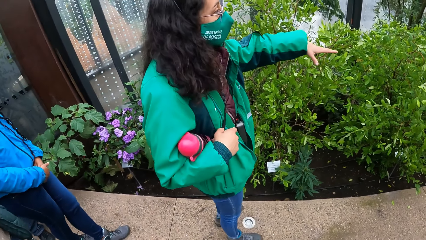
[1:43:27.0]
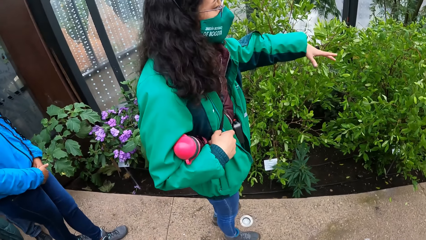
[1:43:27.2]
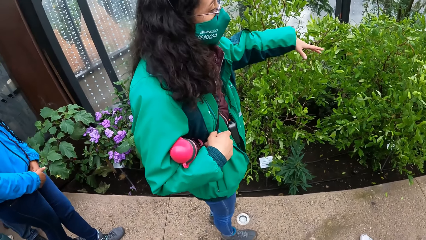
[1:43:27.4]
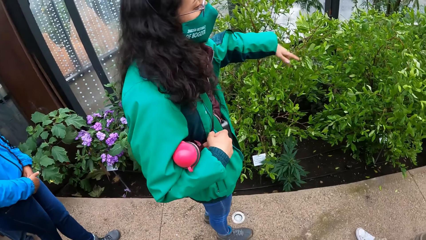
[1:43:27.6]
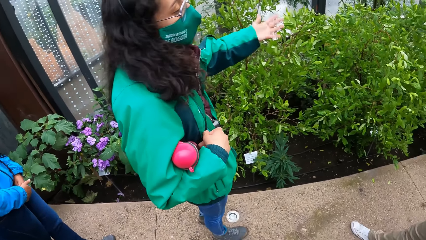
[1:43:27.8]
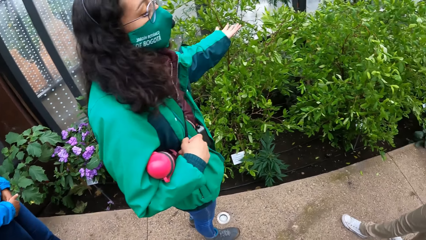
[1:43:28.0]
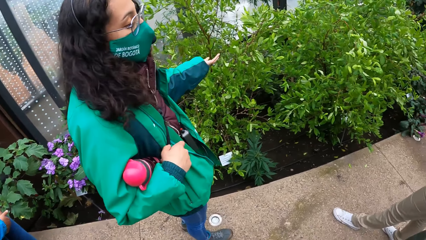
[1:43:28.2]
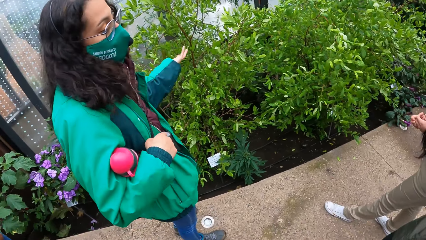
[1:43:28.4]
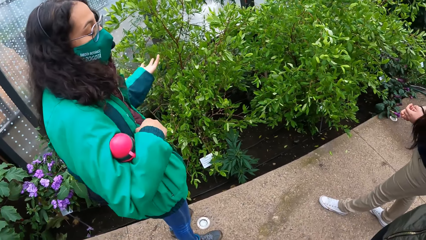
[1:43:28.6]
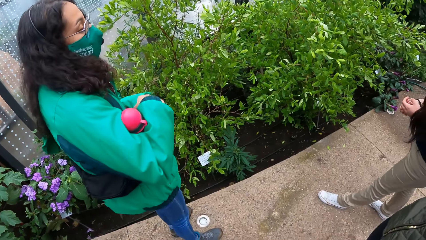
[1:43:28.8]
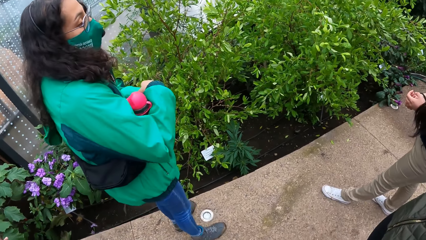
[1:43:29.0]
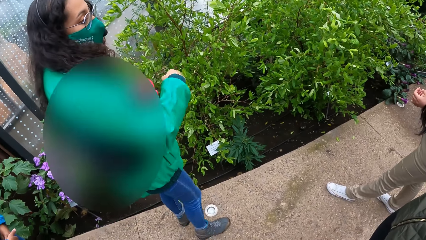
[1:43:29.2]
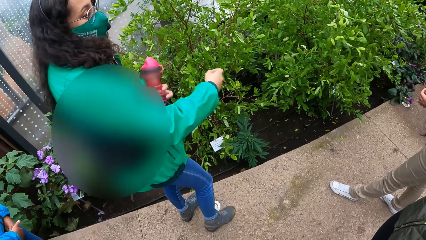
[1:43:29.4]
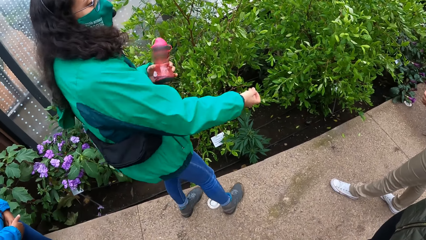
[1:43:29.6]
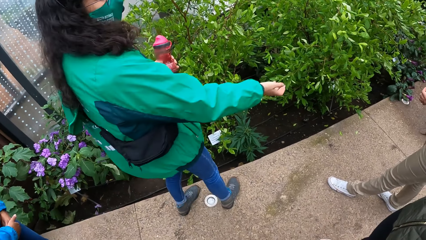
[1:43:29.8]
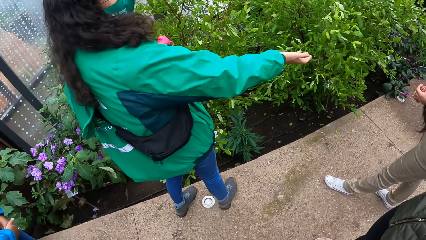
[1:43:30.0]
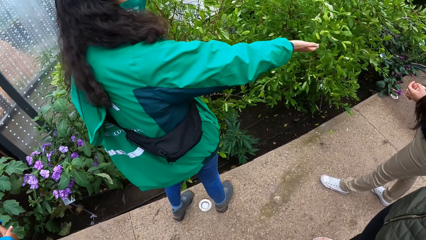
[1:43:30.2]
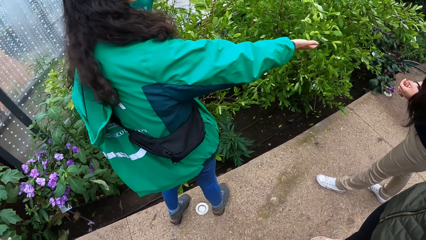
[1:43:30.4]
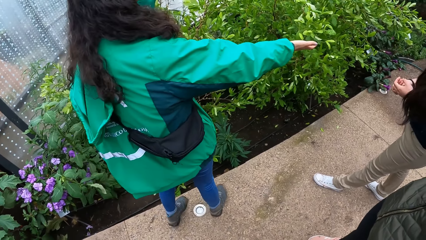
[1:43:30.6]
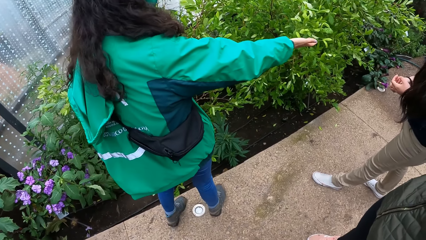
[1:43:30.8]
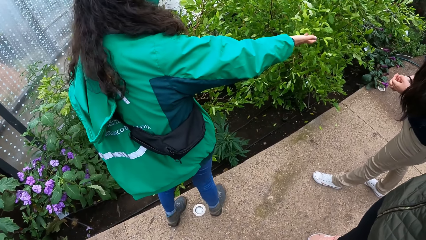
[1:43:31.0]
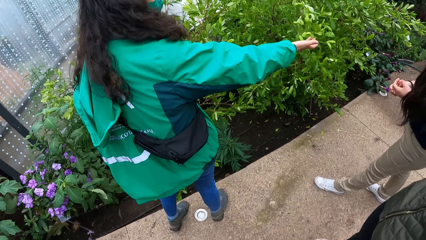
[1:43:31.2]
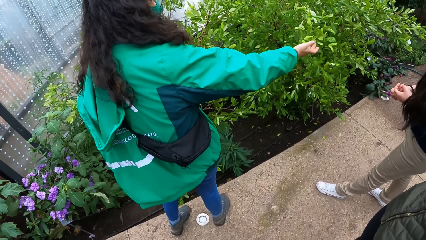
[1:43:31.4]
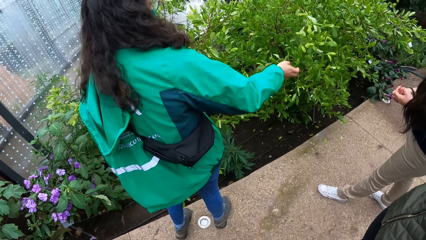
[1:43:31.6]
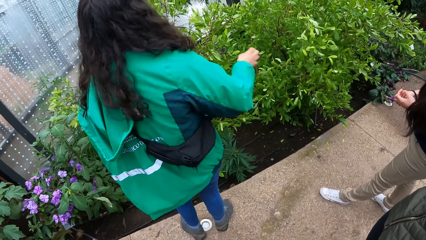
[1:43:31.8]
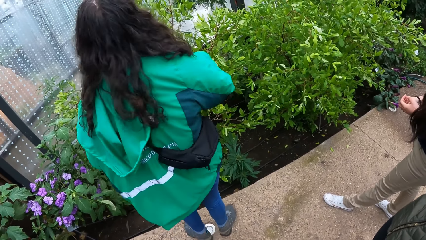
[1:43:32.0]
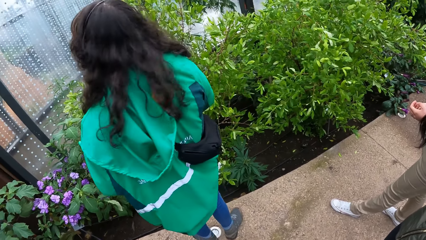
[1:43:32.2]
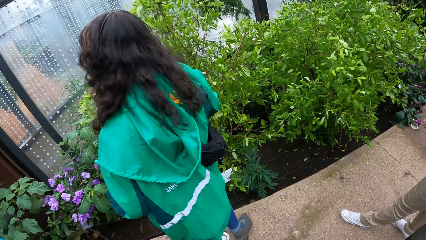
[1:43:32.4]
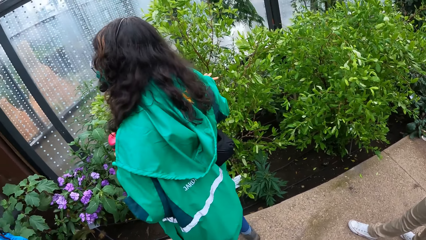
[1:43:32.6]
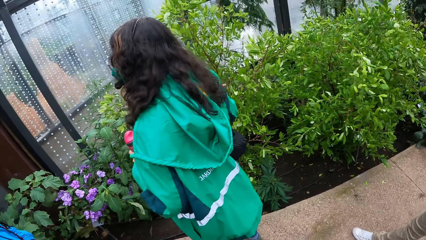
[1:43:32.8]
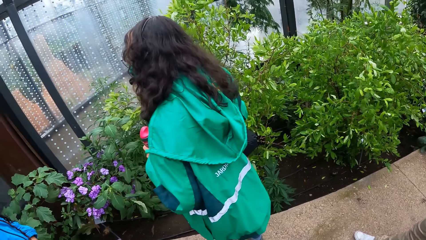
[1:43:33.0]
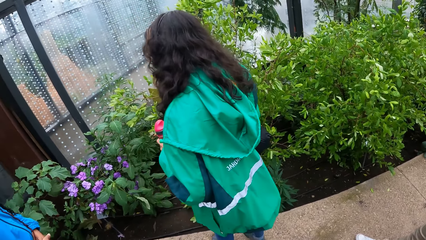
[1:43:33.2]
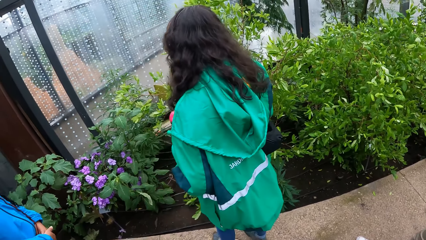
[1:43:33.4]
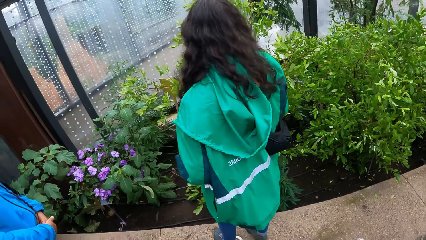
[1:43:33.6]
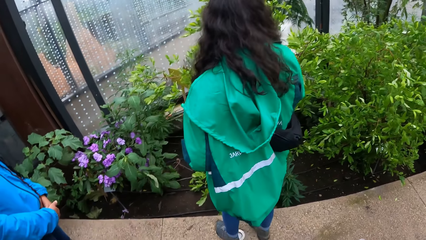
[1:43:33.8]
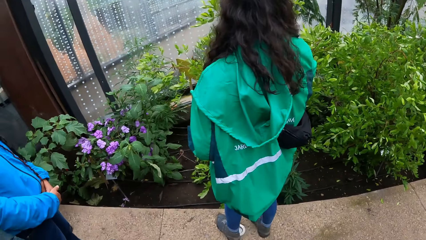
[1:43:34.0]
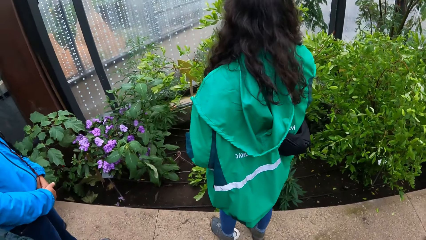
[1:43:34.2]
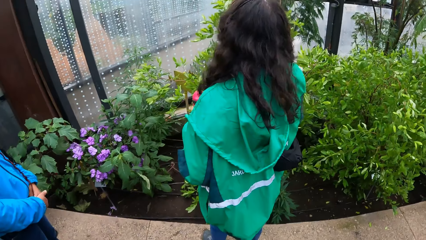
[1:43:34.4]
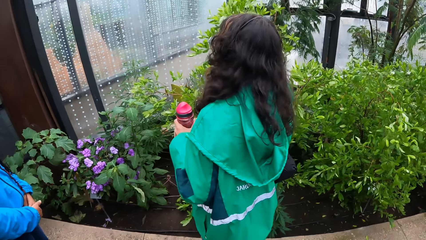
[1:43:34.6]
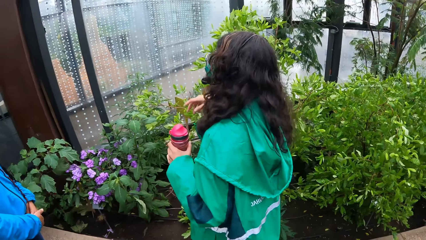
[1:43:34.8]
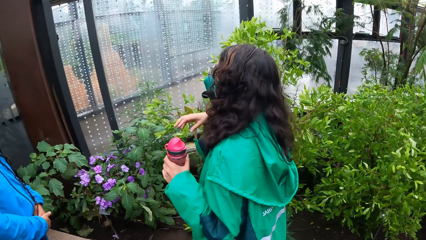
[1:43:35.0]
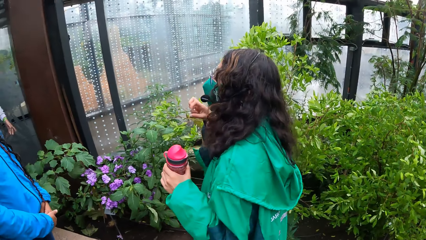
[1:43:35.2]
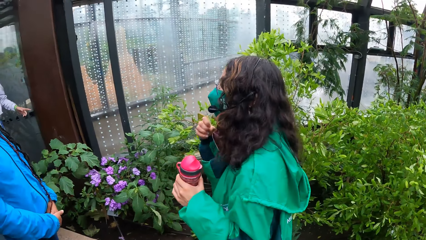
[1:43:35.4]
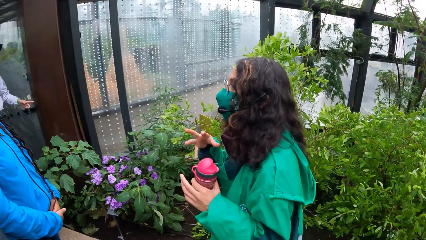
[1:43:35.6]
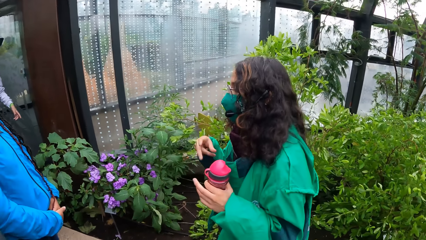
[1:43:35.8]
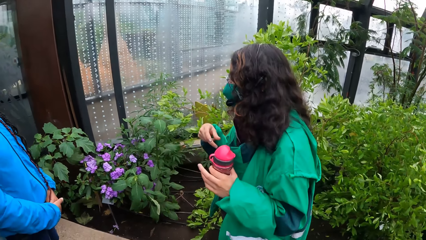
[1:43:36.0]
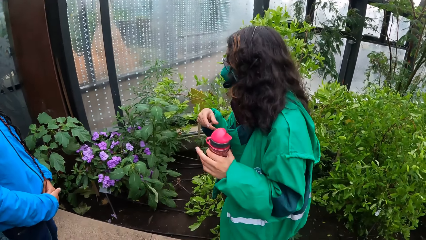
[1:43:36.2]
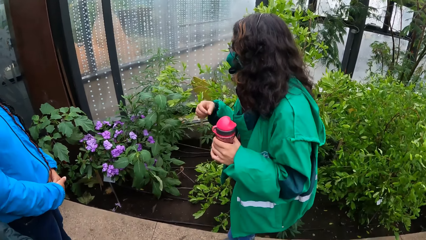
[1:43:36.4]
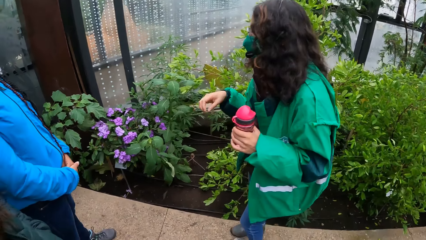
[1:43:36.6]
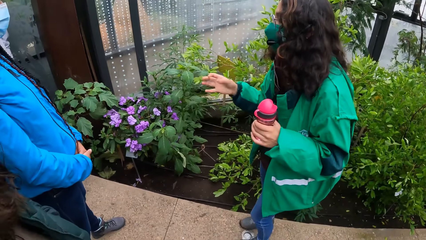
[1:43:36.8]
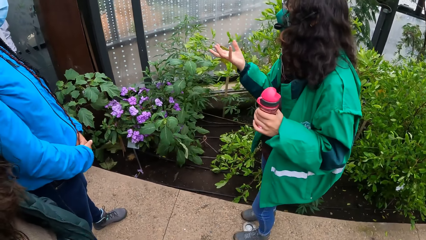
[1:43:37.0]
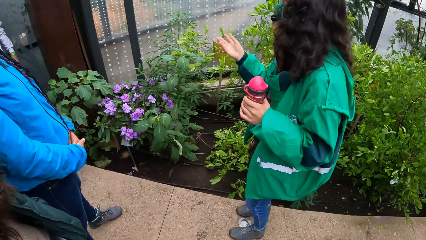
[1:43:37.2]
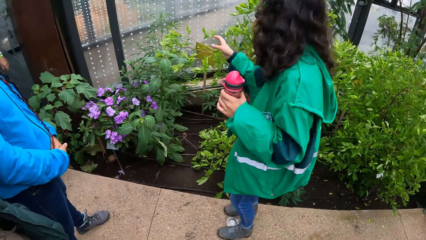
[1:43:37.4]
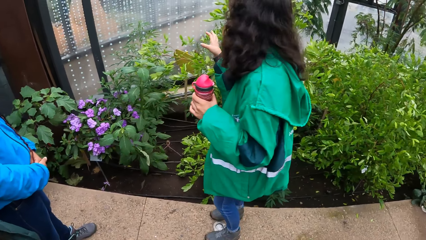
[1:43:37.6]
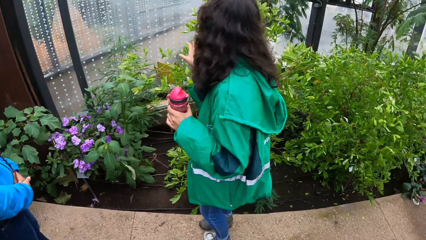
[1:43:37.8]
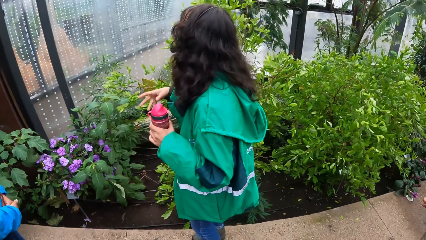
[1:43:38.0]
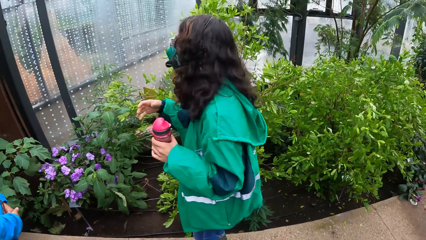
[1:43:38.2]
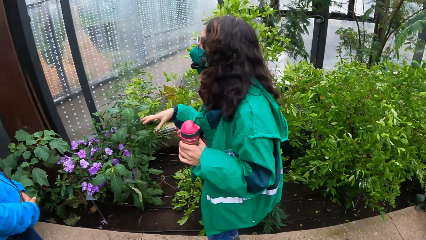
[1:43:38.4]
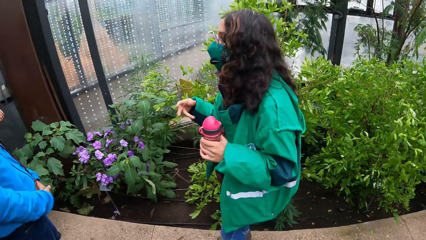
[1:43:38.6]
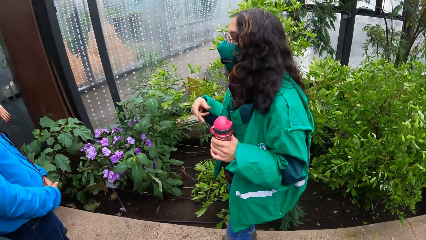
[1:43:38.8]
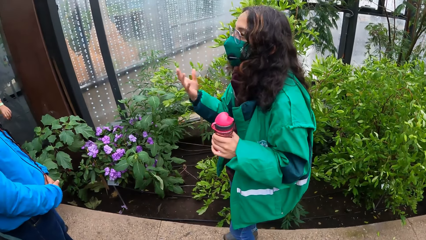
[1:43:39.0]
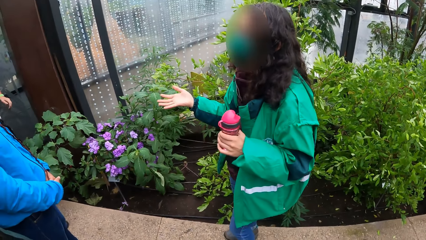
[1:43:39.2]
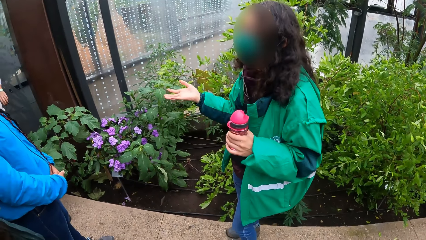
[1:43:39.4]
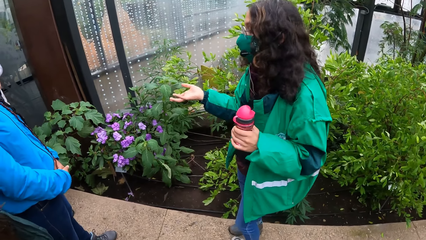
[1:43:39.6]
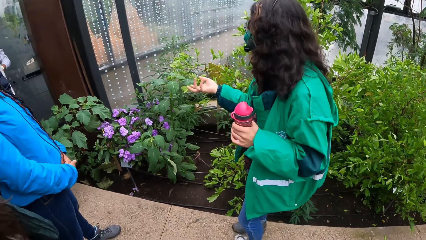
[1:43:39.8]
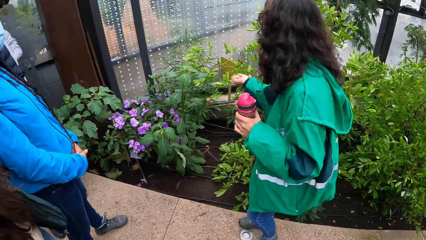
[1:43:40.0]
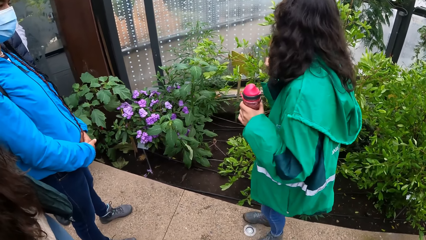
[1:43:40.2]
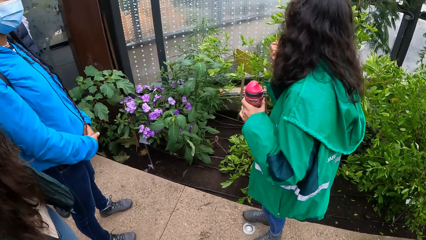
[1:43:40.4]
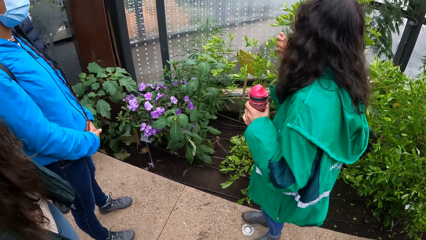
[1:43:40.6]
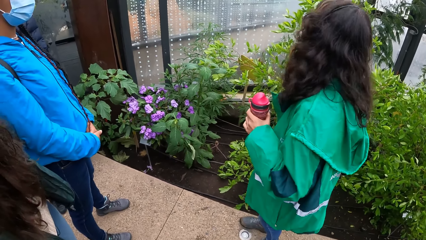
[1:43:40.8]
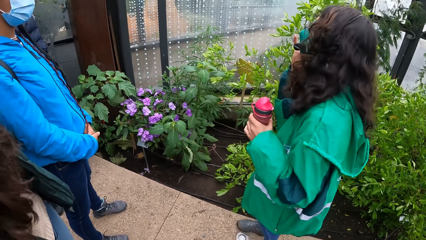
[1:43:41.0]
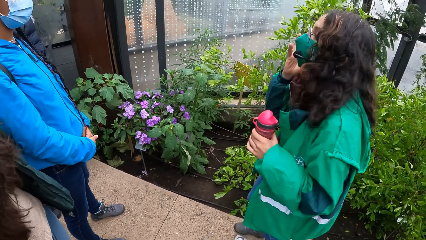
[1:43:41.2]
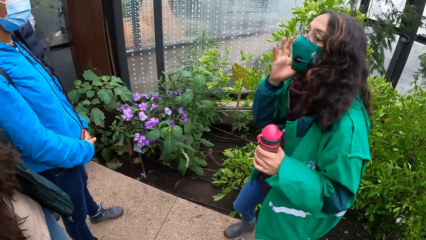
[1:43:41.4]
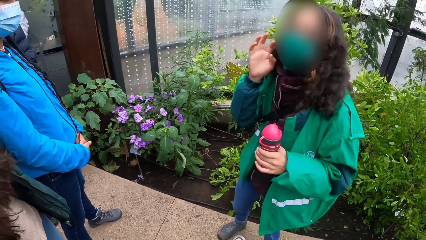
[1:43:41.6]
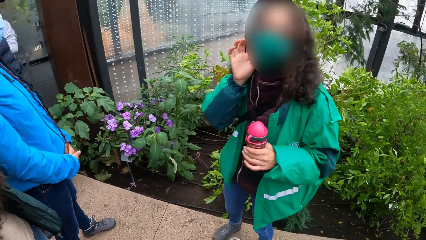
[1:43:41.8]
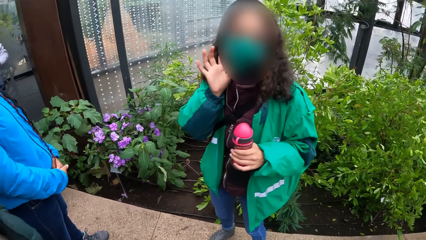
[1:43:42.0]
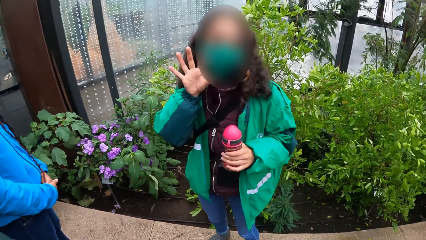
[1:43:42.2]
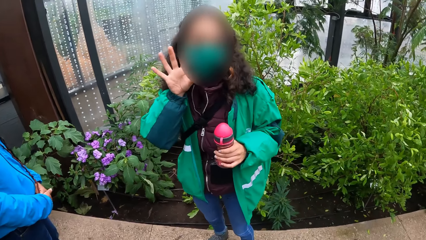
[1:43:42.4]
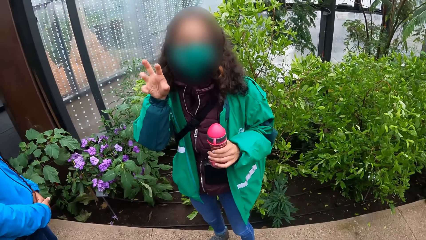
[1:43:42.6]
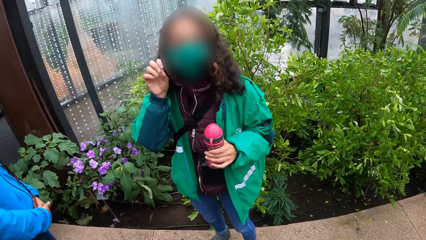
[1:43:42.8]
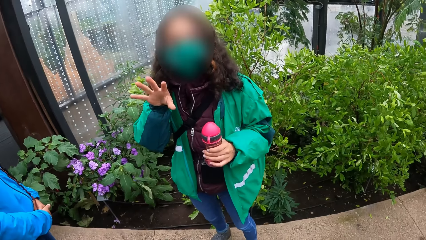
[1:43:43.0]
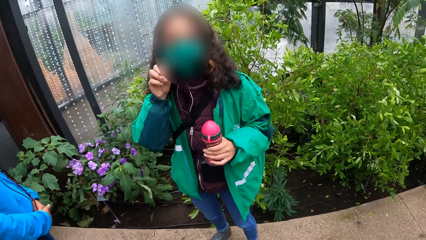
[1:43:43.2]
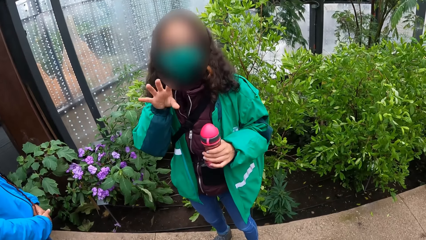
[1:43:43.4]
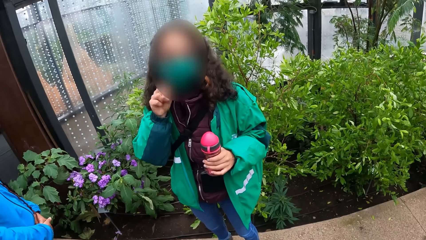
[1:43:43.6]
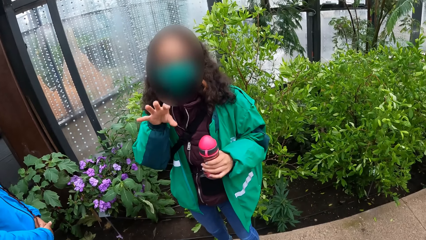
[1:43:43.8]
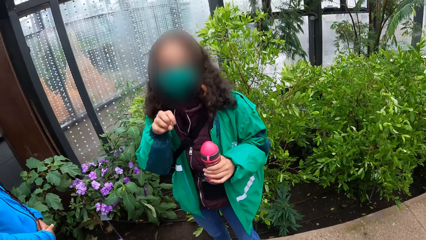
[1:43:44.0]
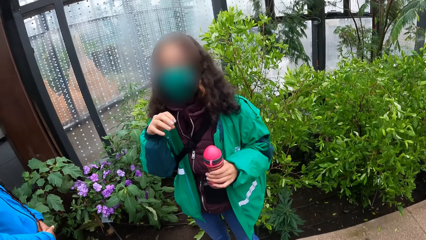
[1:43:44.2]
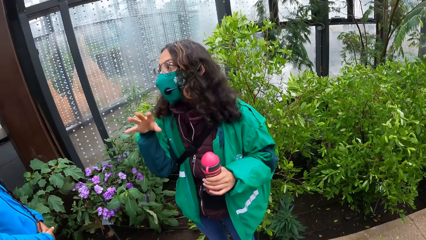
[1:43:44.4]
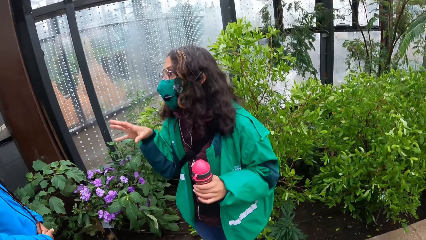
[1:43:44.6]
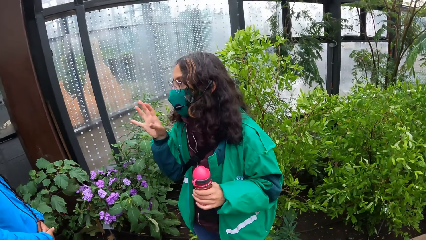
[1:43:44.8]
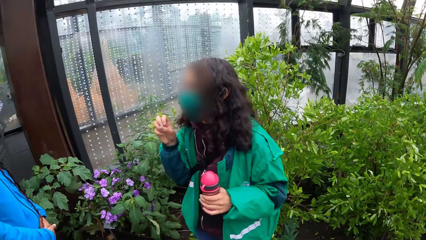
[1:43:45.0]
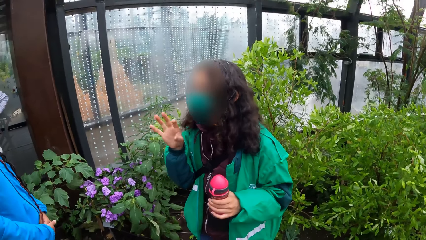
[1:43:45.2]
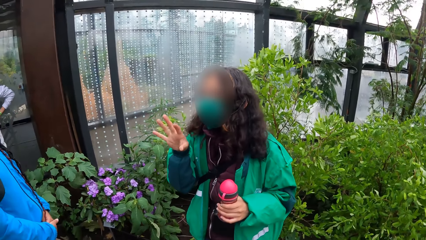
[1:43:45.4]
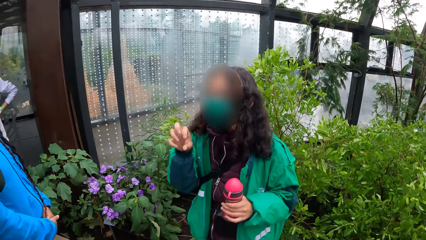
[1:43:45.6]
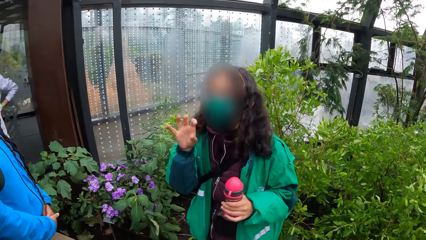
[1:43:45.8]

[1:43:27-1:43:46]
The instructor passes the bottle from her right hand to her left hand. The instructor touches a plant with her right hand. The instructor interacts with the camera wearer and the group of people. The instructor touches her face with her right hand. The instructor talks to the camera wearer.
